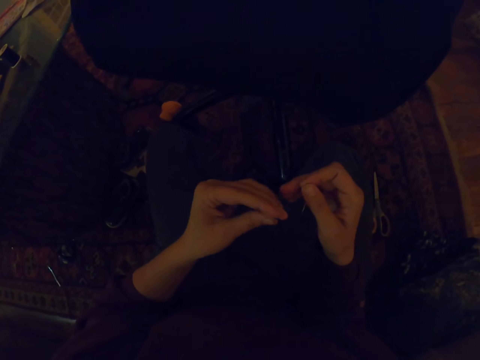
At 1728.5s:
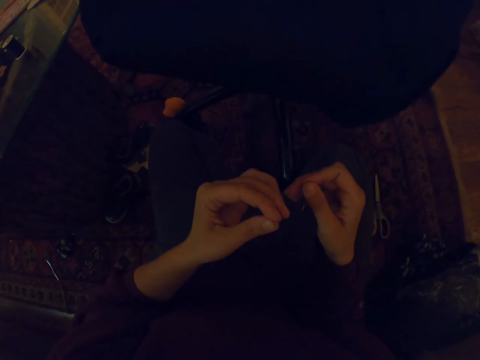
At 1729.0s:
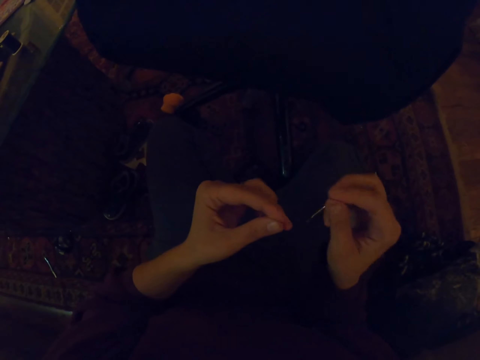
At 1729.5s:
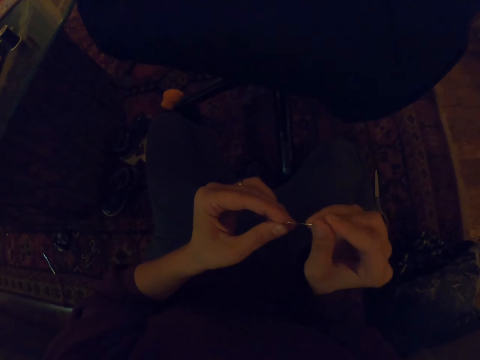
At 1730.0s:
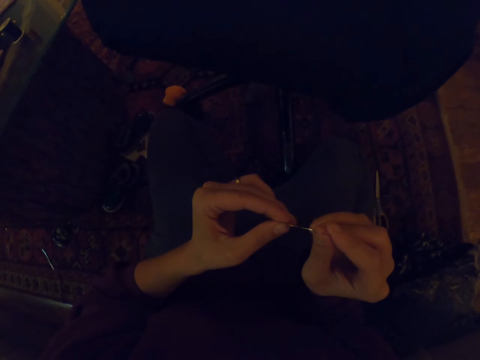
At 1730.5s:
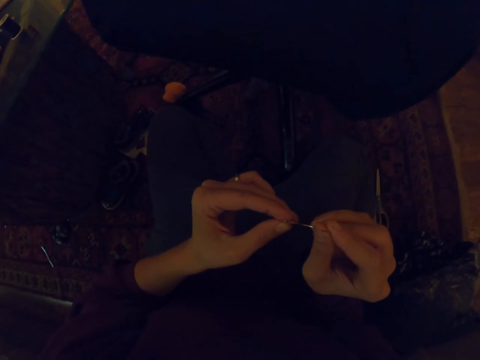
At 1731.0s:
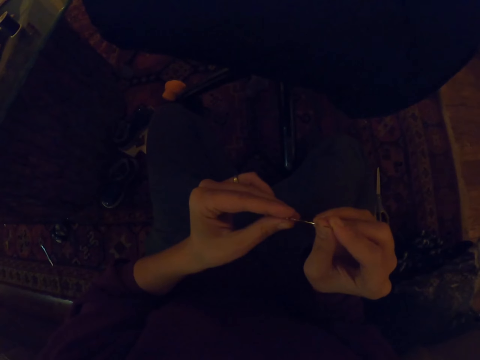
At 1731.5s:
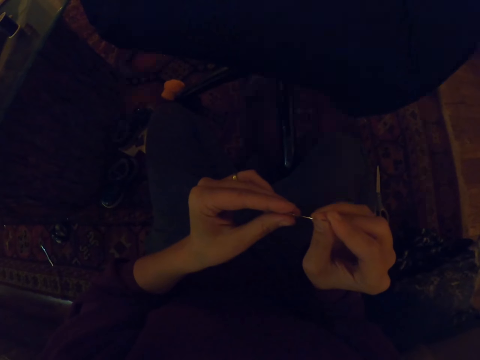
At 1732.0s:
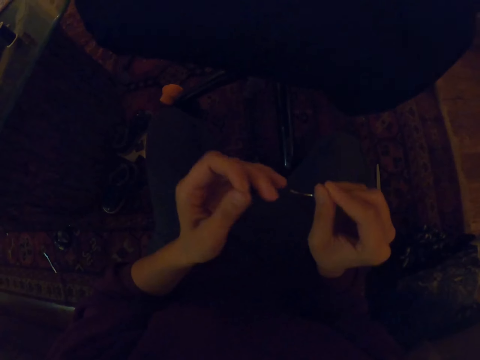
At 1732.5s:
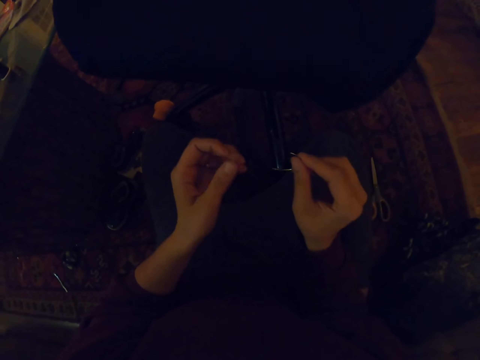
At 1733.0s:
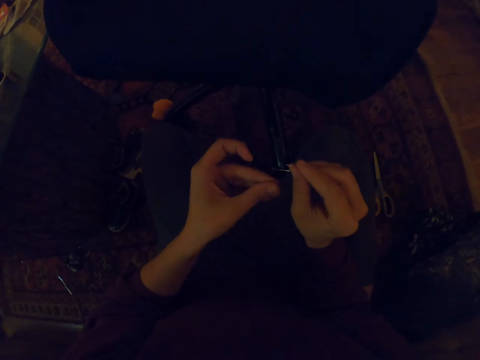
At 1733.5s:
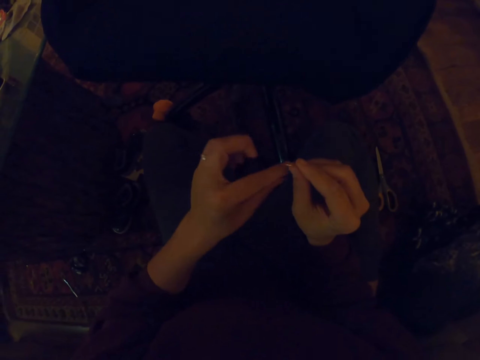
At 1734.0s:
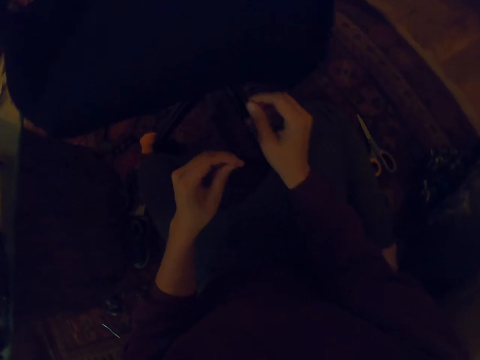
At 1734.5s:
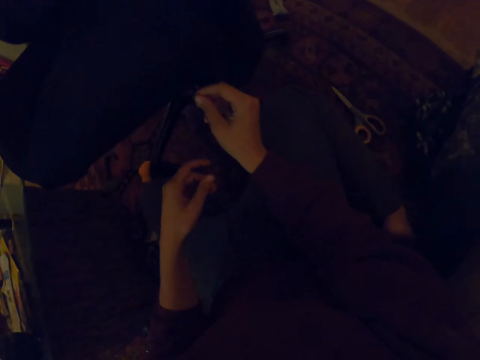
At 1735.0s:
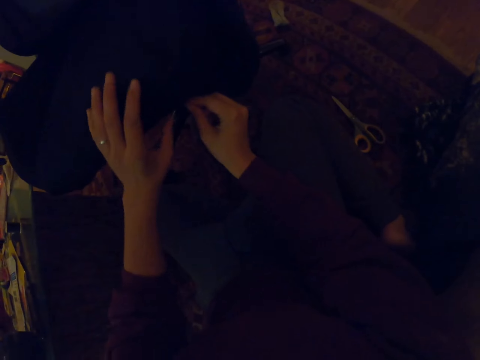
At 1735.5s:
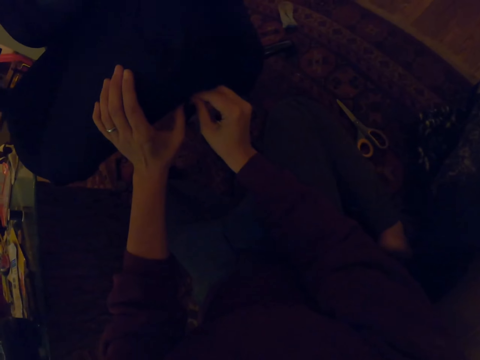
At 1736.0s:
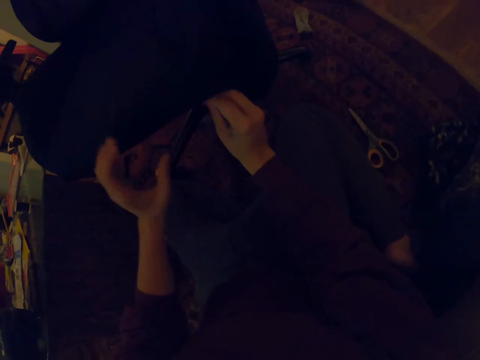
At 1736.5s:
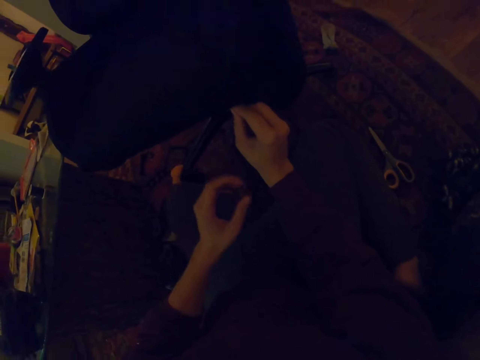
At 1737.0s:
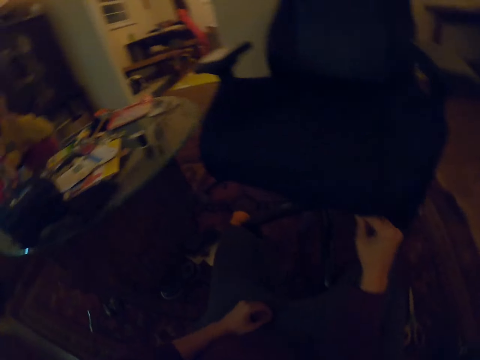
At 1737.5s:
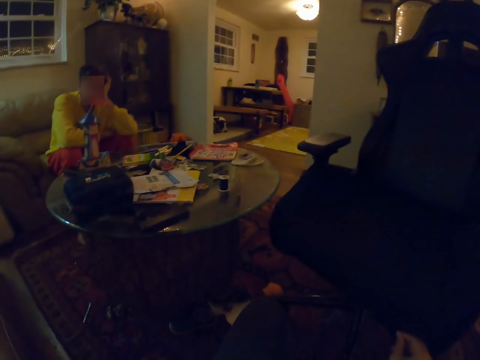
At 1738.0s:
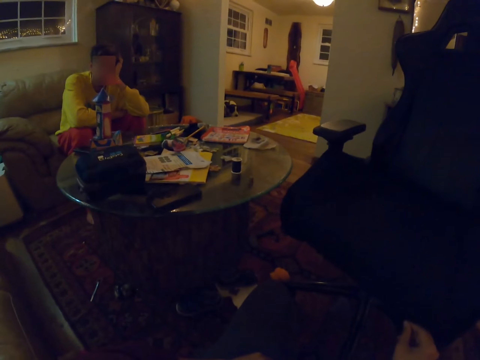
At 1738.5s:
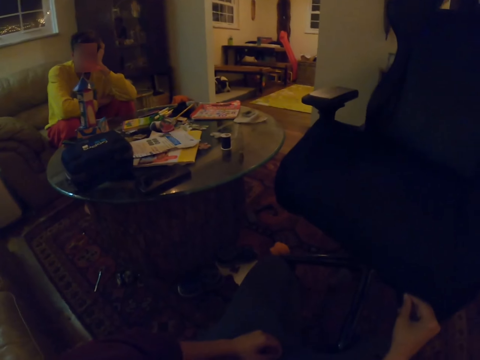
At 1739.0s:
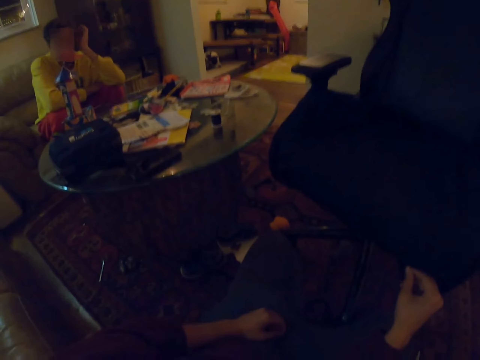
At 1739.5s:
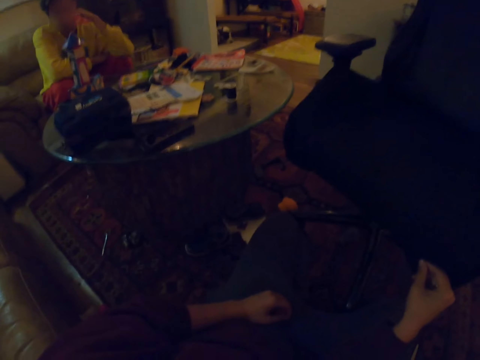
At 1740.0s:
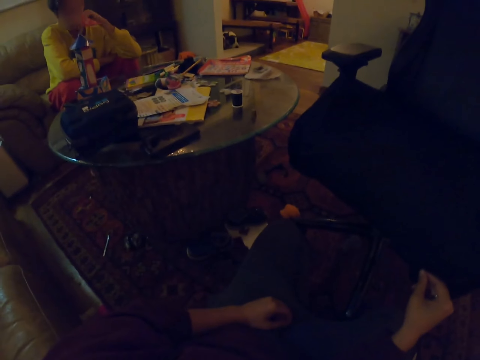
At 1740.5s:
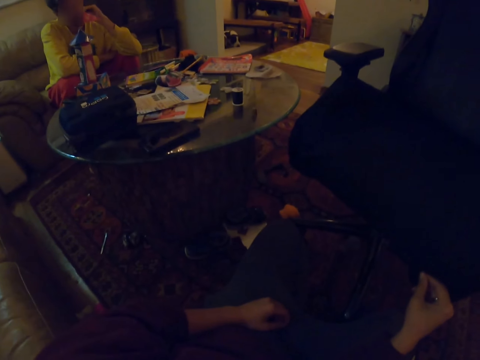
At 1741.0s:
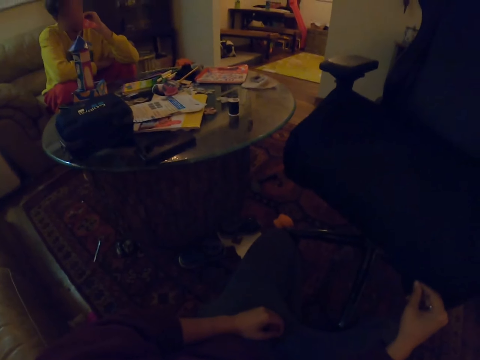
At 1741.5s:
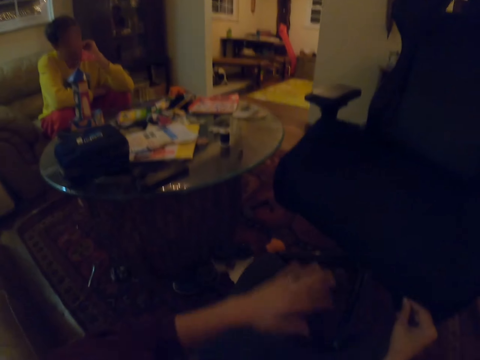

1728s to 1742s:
The camera wearer inserts a string or thread into the hole of a needle. They pull the thread. They pierce the fabric with the needle. They sew the chair using the thread and needle. They look to a man. They interact with the man.

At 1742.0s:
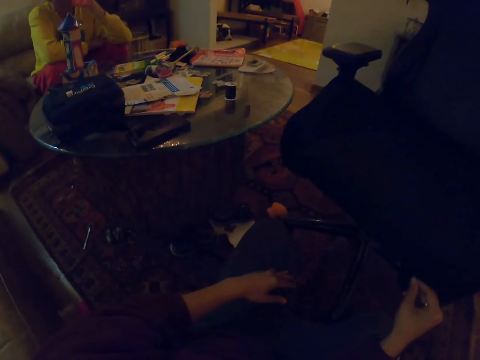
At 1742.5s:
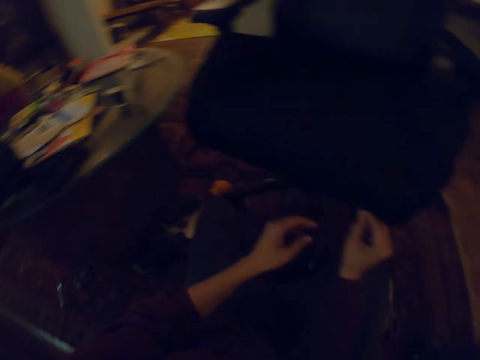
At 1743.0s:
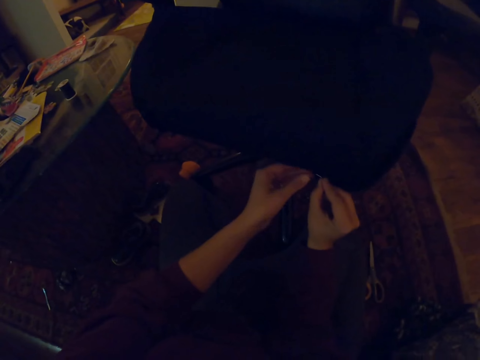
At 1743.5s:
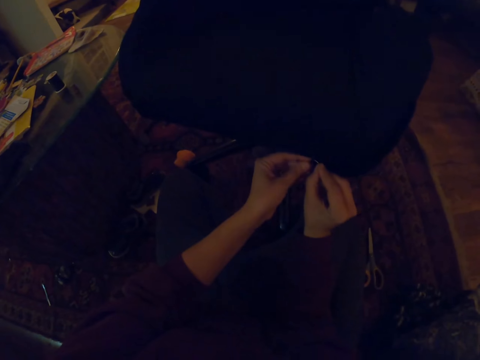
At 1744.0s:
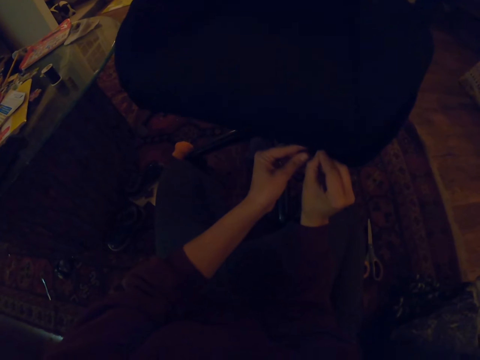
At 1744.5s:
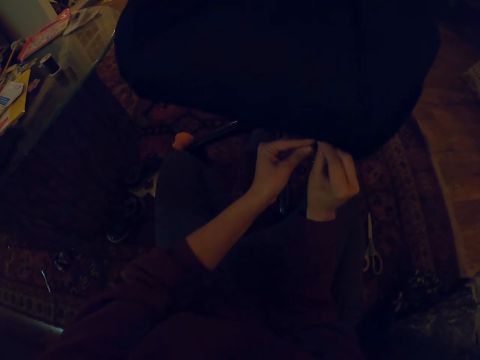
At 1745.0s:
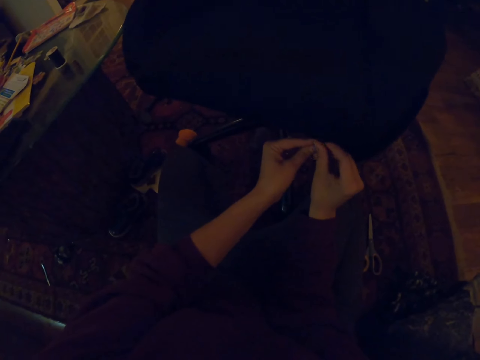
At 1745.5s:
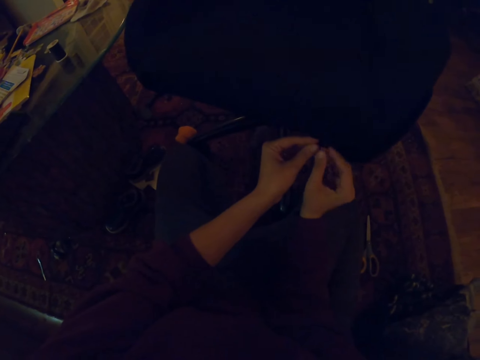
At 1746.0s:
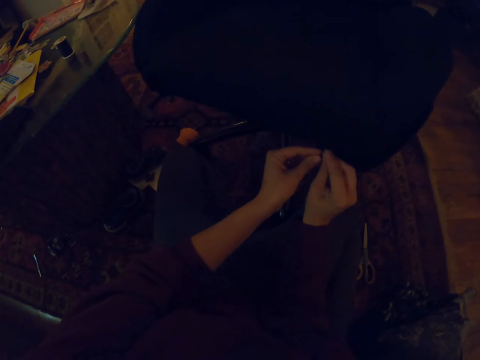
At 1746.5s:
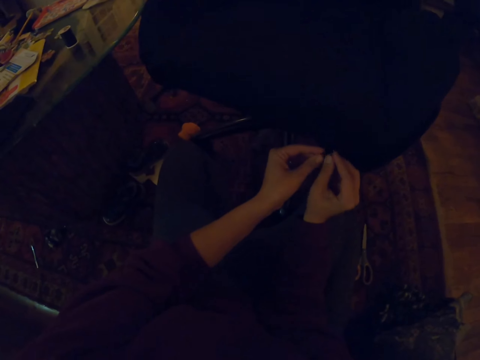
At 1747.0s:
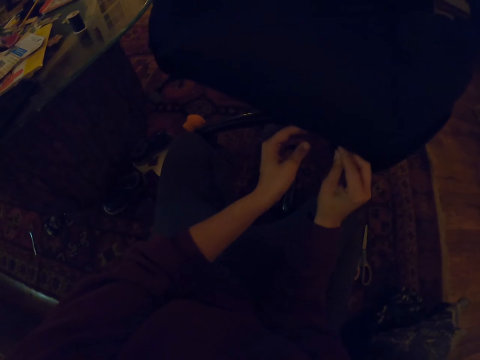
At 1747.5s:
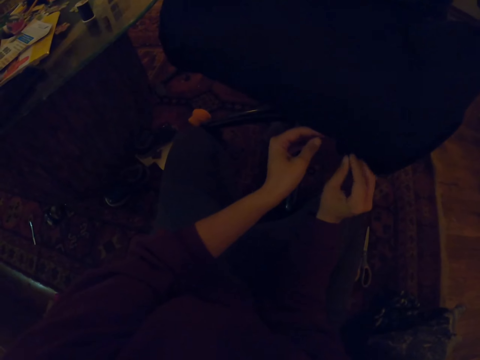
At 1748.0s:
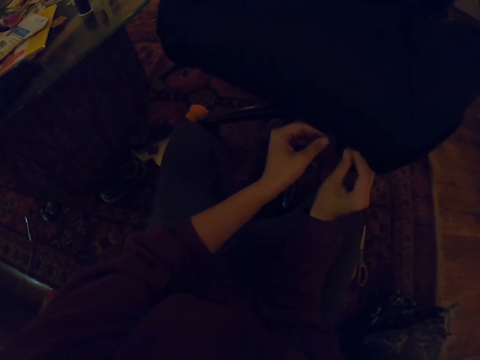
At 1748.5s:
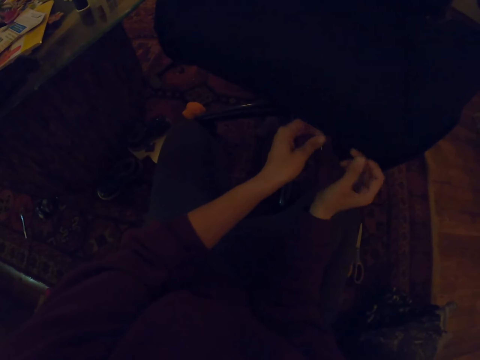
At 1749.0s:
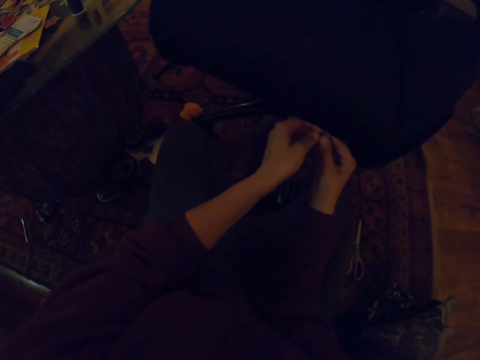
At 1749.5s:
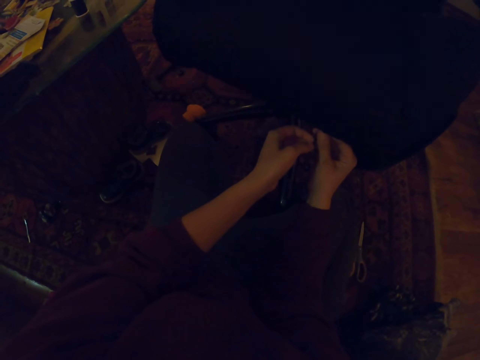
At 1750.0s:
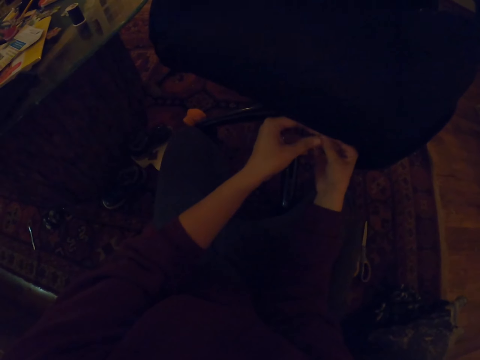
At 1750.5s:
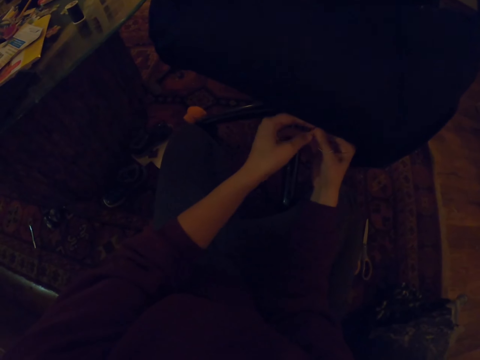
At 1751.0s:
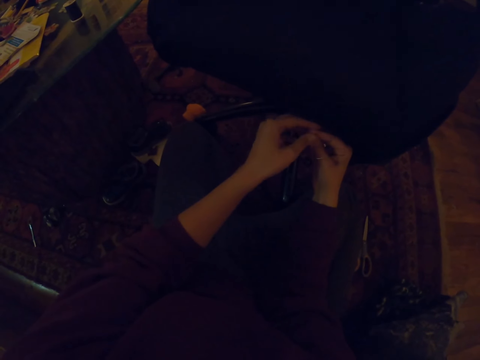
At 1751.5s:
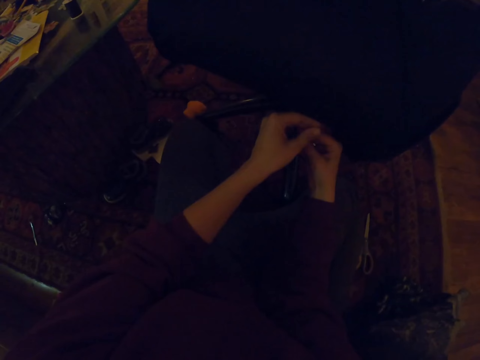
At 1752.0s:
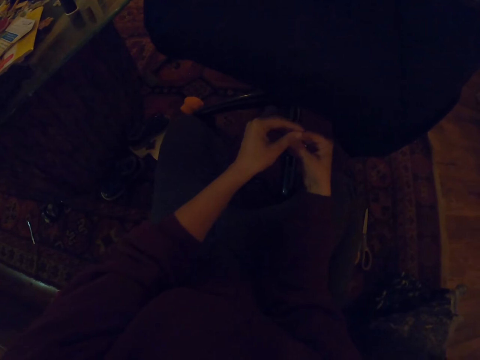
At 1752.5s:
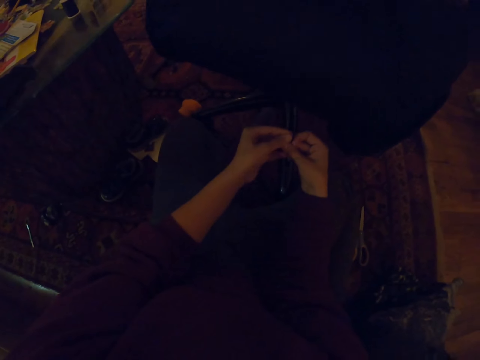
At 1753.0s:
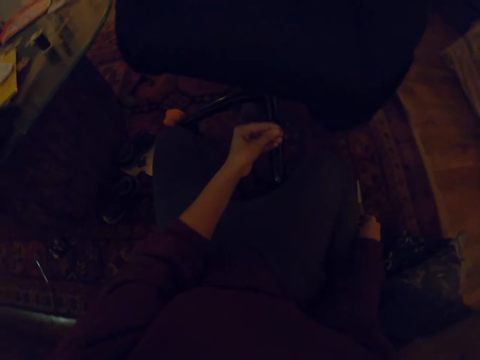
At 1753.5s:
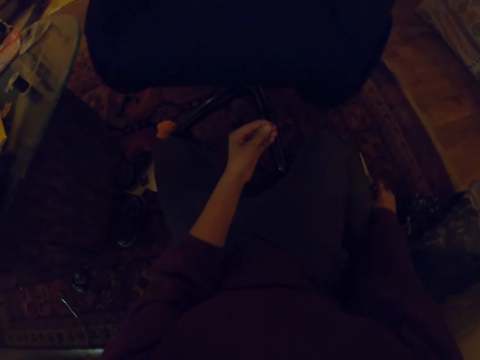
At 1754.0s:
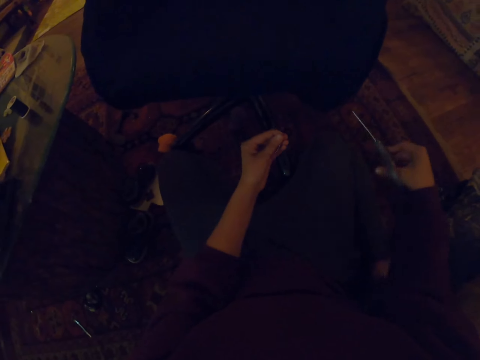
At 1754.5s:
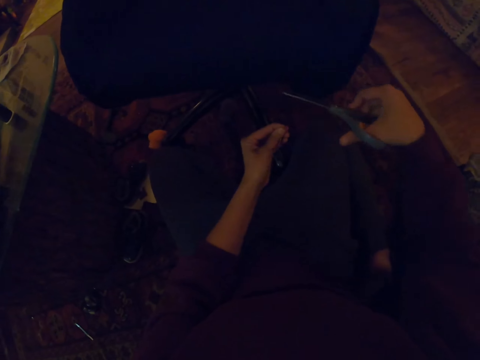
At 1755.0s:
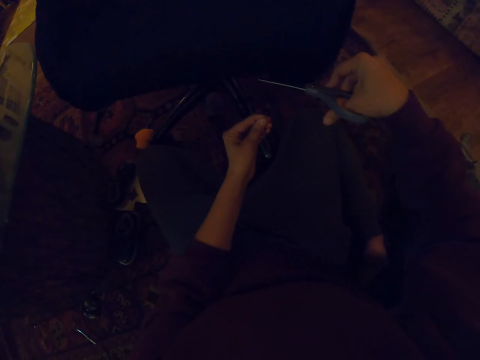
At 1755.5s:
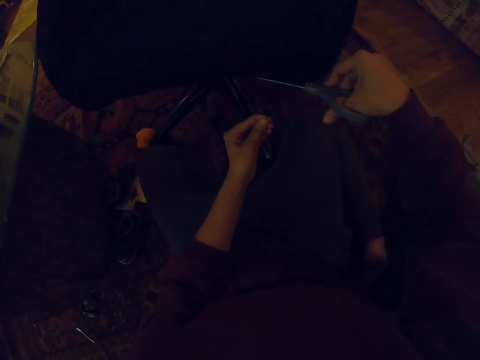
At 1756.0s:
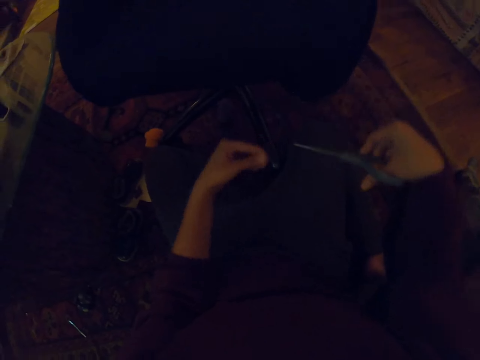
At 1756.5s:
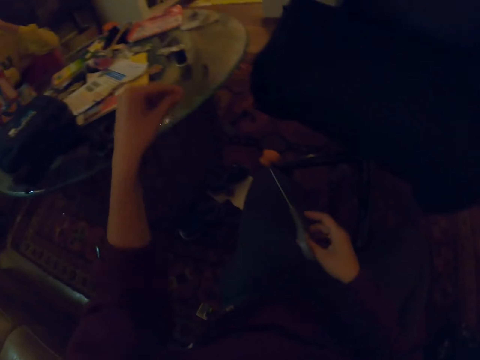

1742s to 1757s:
The camera wearer pushes a needle through the fabric with both hands. They pull the needle with both hands. They pick a pair of scissors on the floor. They cut a string with the pair of scissors.
